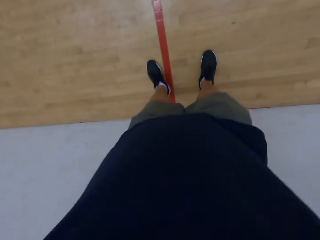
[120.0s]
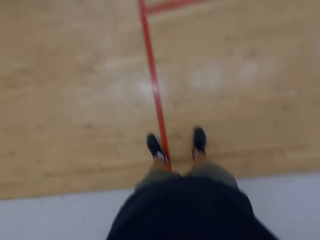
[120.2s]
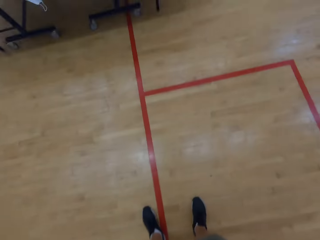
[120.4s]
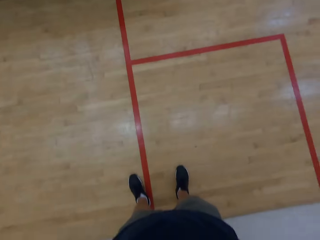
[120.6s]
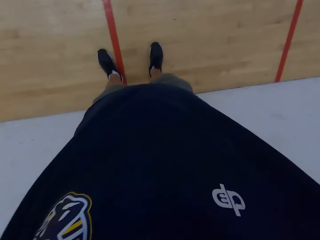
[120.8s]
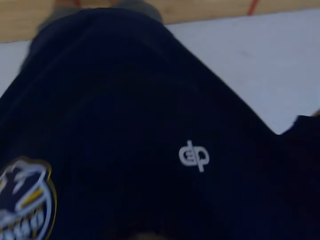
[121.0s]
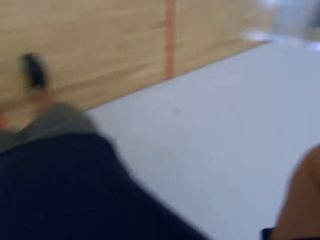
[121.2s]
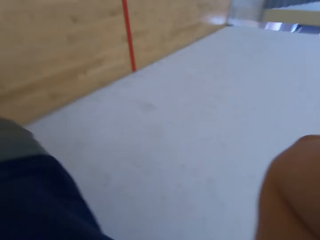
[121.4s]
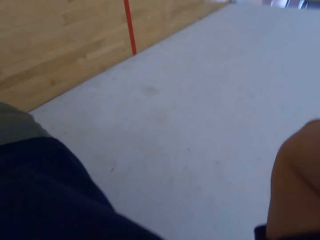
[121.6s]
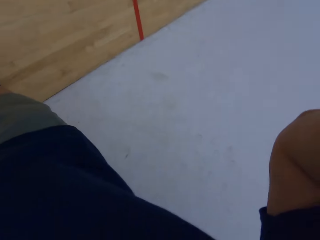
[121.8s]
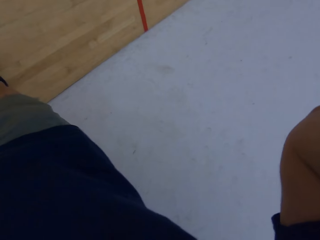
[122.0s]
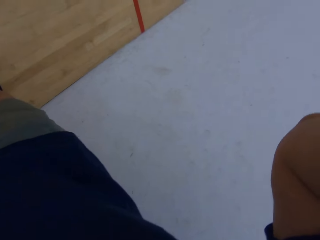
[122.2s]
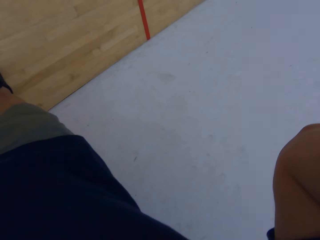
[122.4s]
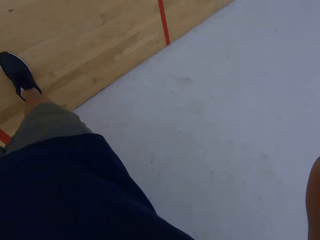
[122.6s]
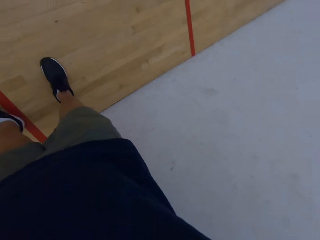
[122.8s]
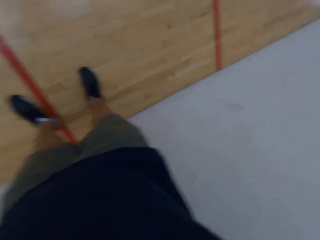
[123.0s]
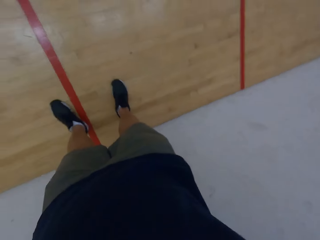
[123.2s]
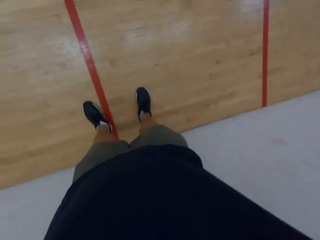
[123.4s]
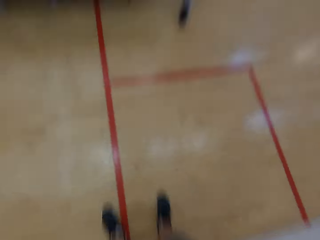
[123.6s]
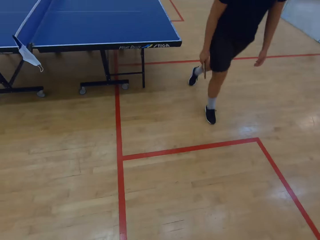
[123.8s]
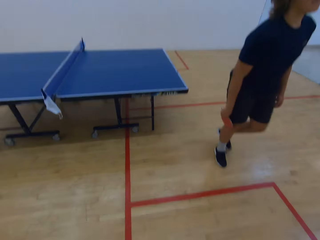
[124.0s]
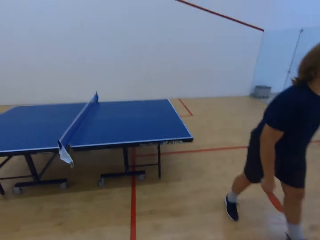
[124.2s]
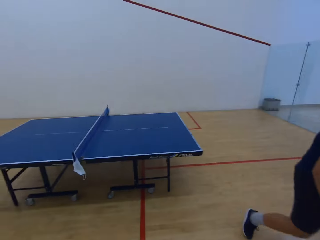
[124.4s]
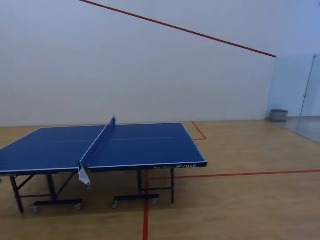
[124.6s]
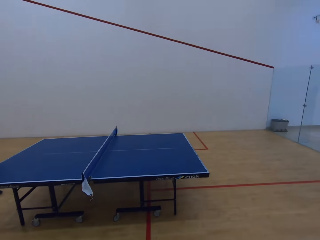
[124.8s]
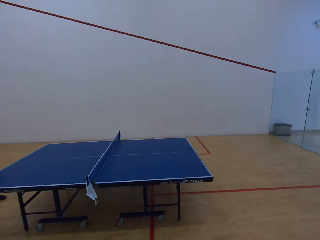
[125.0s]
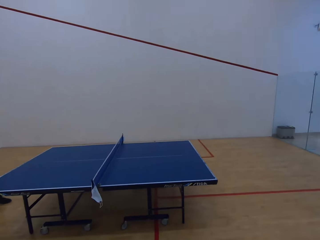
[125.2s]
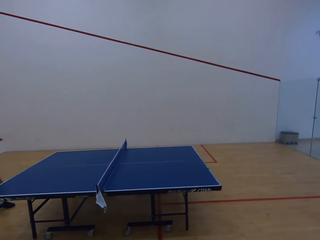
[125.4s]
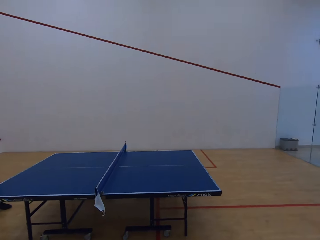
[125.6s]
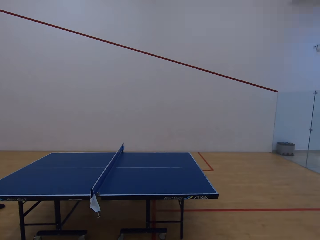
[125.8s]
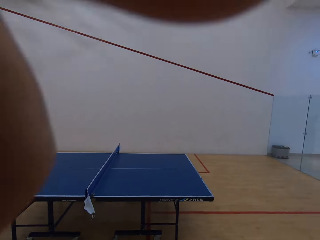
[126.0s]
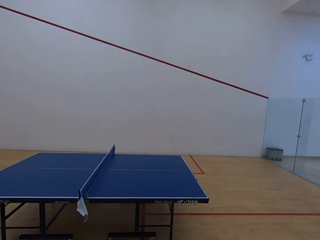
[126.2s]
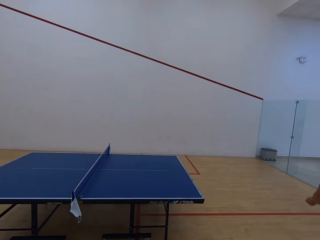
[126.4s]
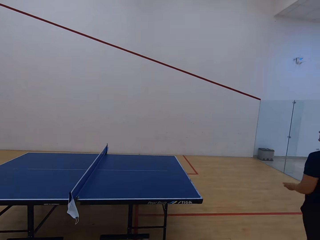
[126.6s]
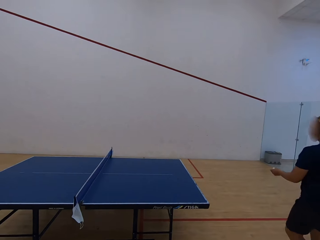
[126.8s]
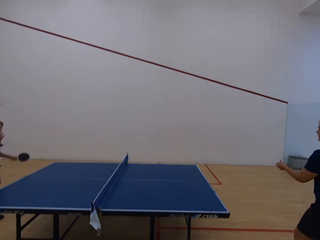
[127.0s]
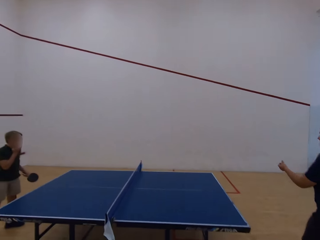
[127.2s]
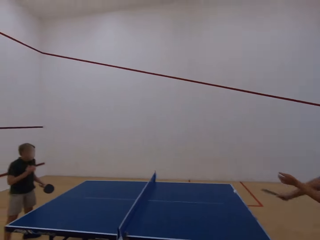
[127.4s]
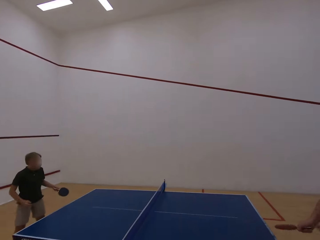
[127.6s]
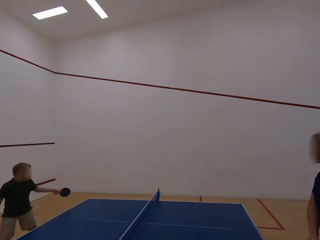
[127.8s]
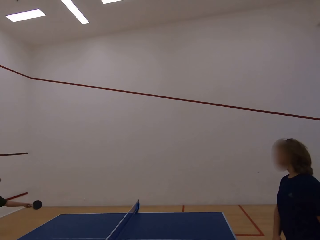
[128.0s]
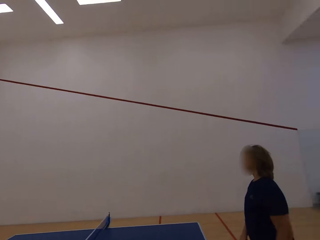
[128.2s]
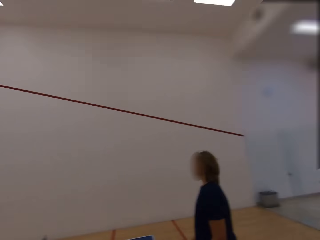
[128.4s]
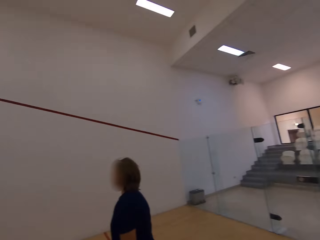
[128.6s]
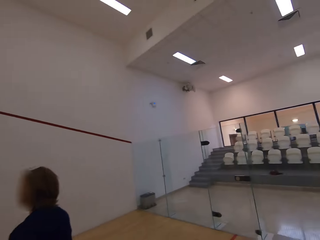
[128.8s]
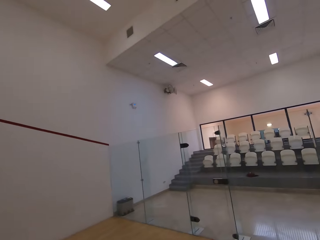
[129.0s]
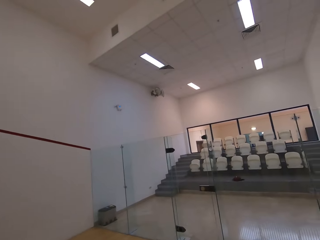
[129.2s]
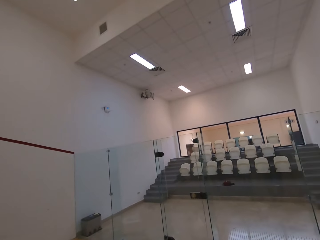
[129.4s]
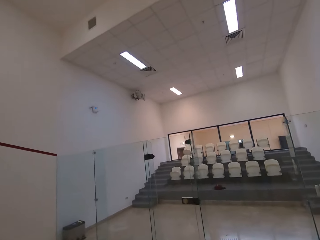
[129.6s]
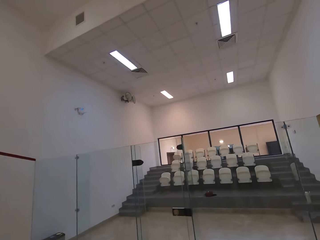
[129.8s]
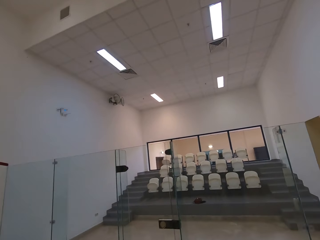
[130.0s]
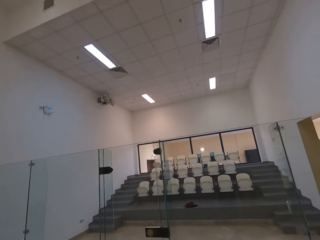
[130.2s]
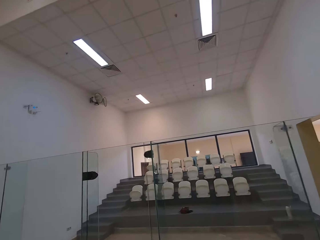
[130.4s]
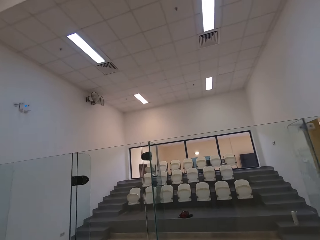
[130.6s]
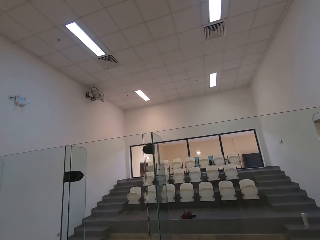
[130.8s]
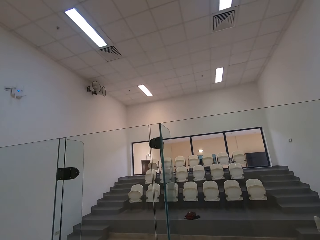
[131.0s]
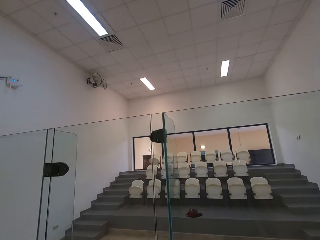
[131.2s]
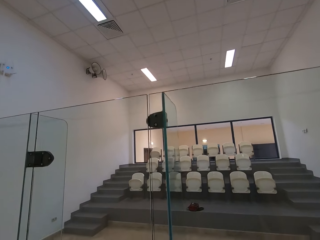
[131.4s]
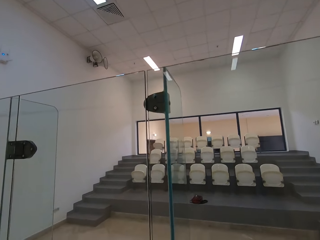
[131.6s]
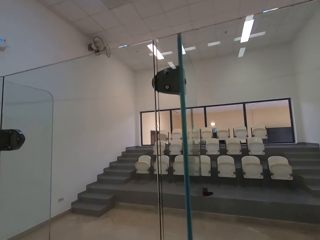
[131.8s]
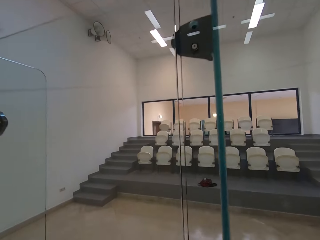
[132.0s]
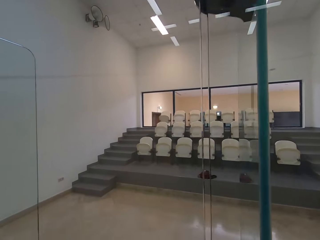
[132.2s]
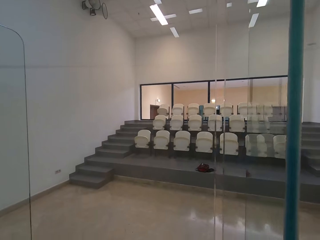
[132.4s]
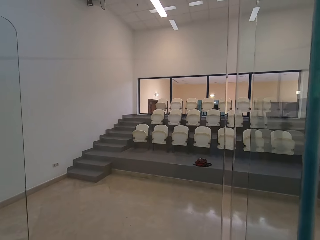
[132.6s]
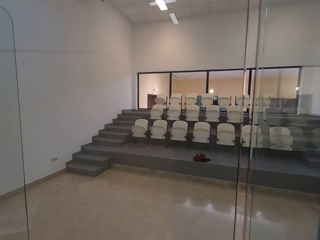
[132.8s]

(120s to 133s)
The camera wearer touches something. They look around. The woman walks in the room. The woman plays table tennis. The woman hits the ball towards the boy. The boy hits the ball towards the woman. The camera wearer walks in the room. They move around the stadium.

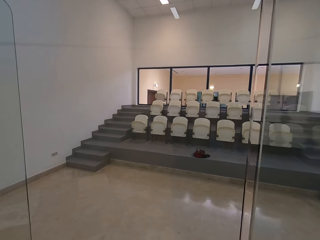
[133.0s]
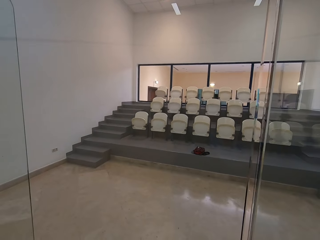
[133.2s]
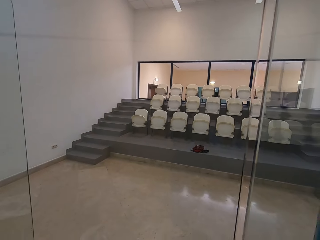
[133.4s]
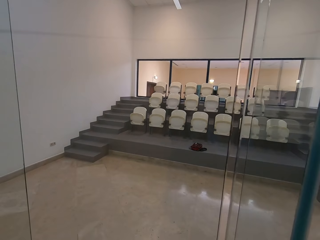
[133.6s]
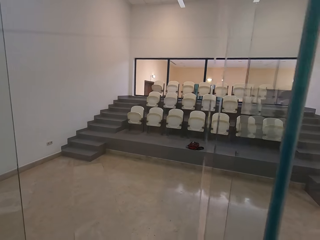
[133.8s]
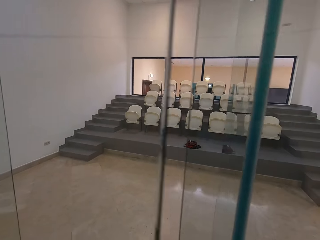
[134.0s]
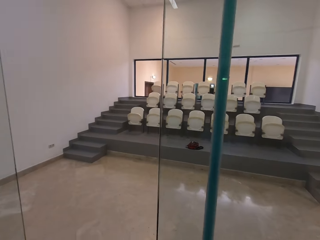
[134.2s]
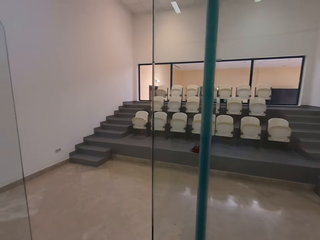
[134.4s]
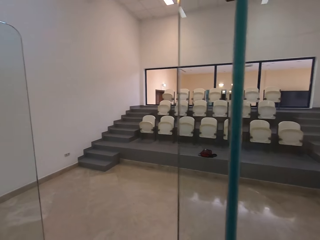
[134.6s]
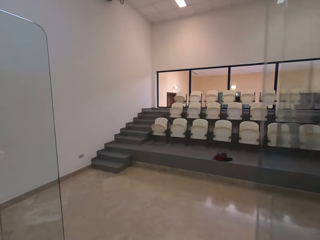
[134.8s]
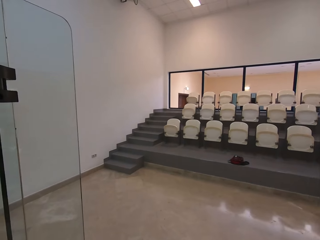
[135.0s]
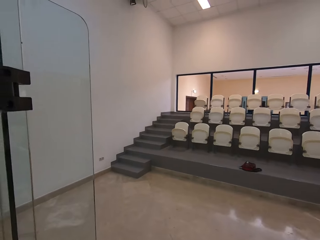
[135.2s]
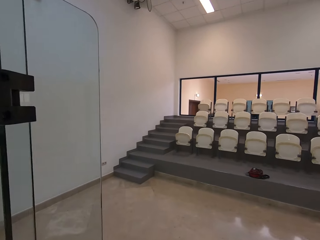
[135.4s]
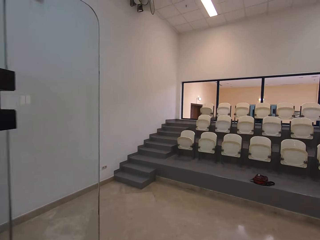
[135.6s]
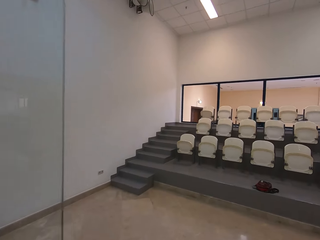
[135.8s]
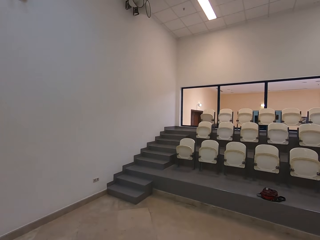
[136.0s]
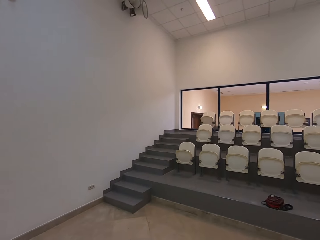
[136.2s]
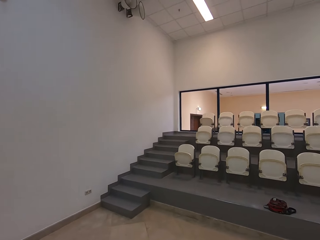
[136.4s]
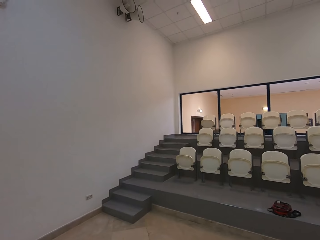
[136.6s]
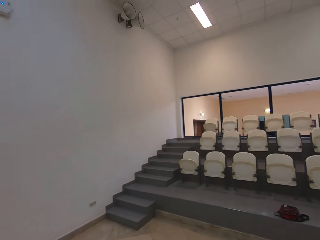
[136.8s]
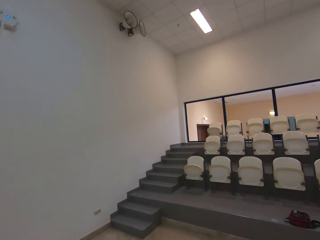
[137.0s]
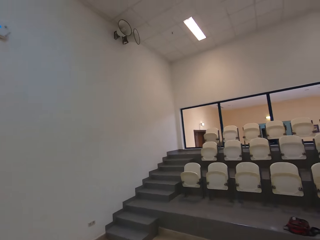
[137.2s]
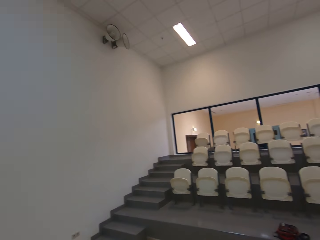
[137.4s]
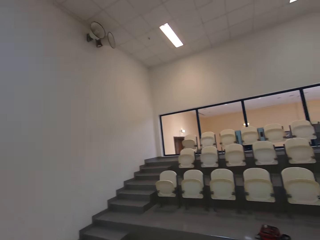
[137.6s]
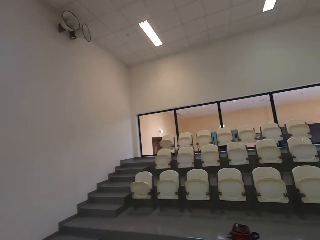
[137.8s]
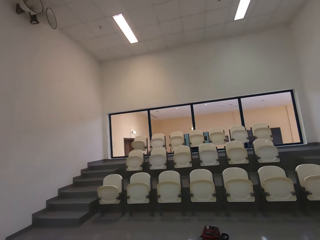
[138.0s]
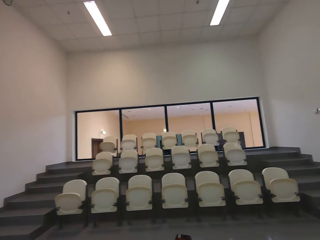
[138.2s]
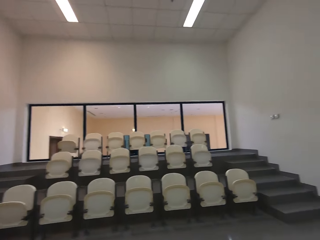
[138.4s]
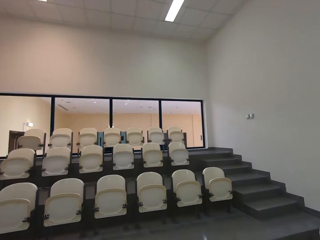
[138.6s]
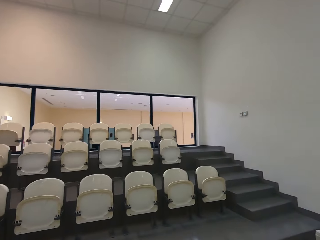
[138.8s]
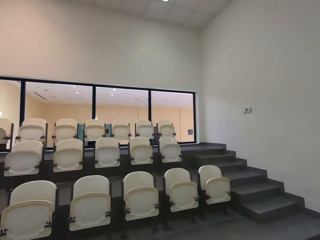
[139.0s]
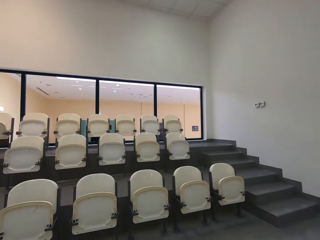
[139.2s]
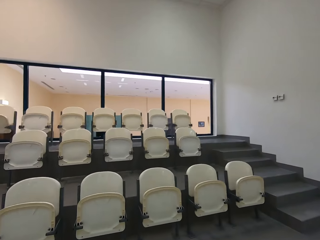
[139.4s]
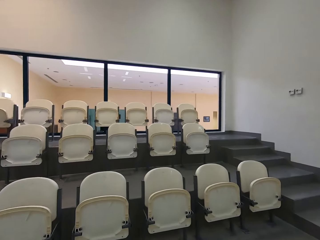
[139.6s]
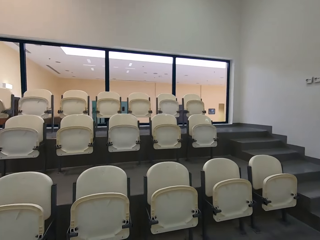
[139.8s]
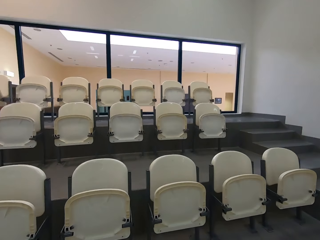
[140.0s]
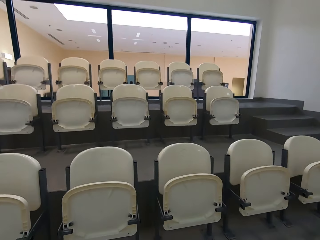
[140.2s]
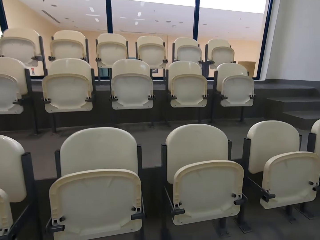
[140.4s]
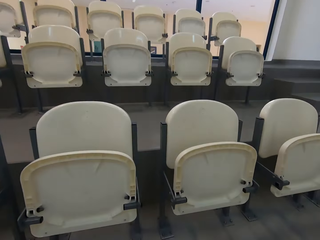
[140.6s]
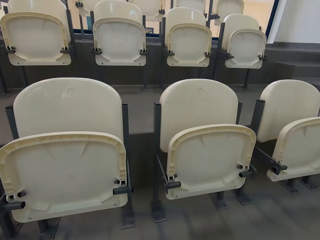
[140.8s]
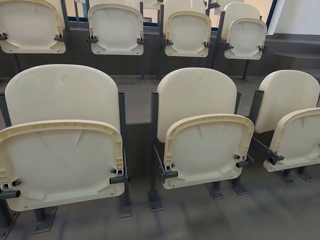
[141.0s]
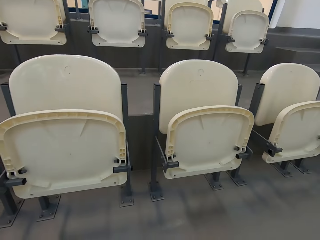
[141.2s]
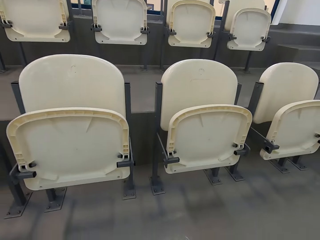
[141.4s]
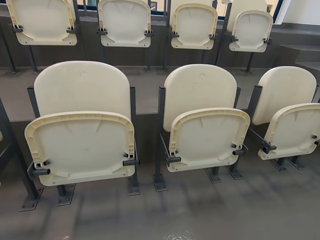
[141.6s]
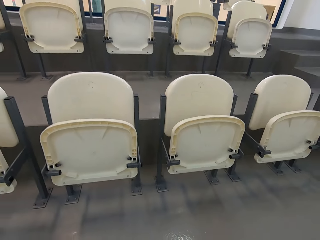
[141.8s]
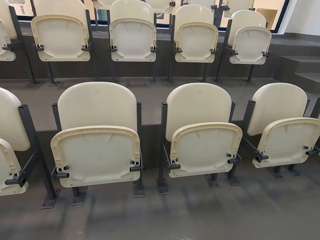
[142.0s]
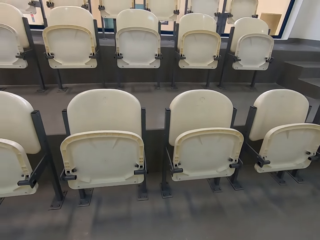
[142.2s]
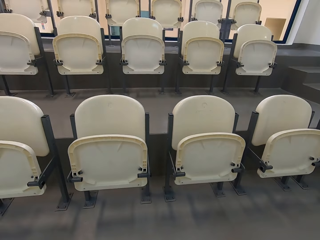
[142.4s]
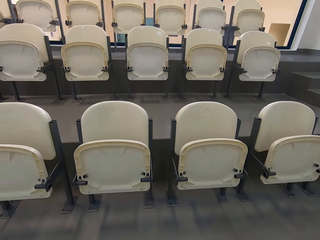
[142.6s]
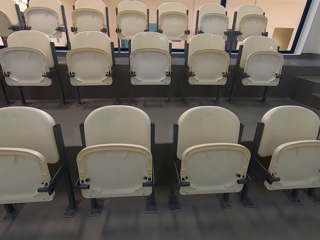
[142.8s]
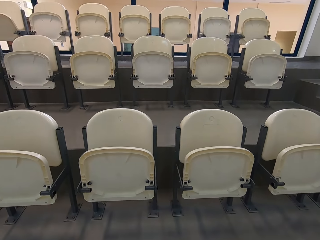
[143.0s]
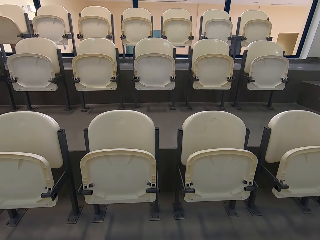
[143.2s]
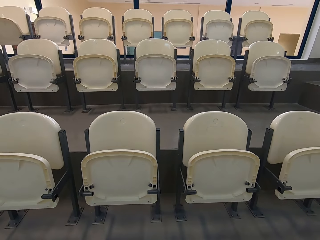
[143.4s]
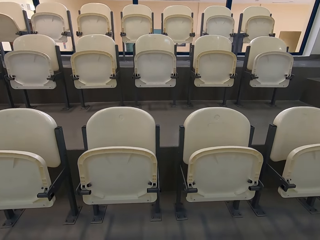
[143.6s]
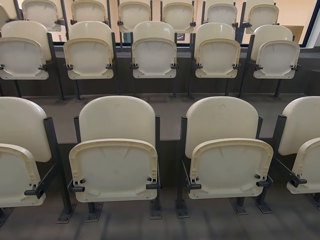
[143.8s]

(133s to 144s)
The camera wearer opens the door. They walk in the room. They stare at the seats.
